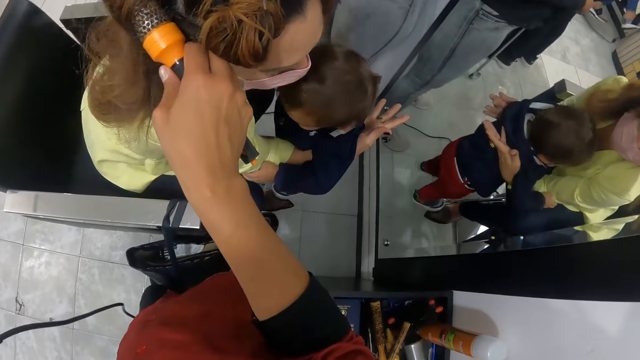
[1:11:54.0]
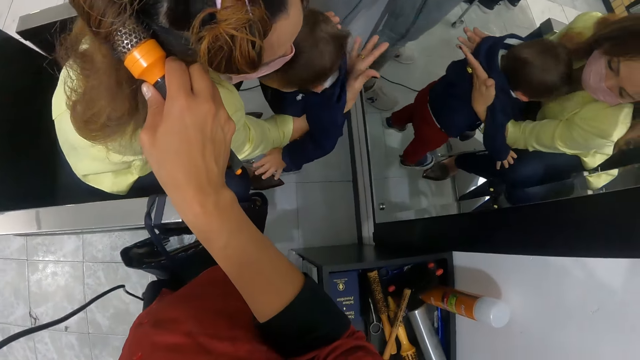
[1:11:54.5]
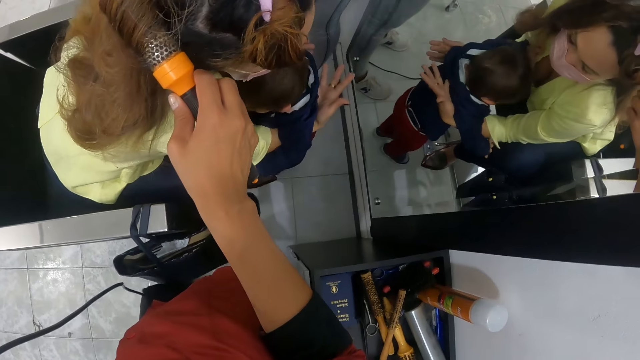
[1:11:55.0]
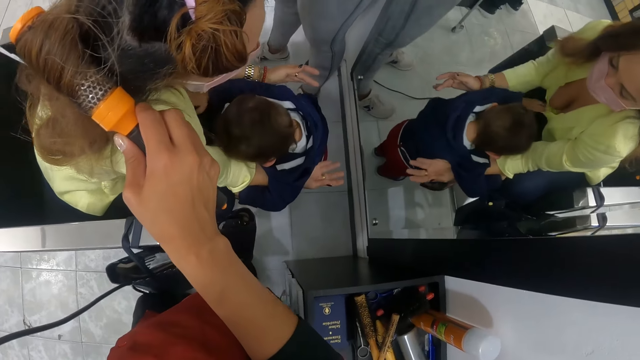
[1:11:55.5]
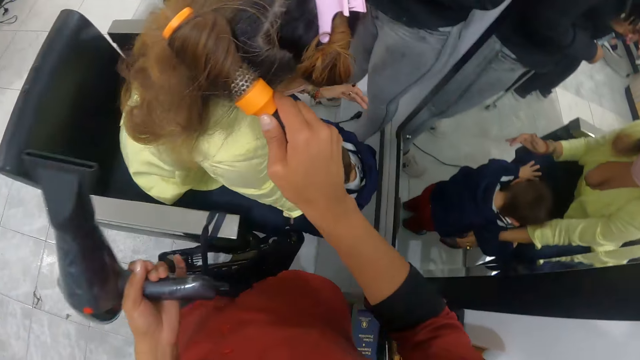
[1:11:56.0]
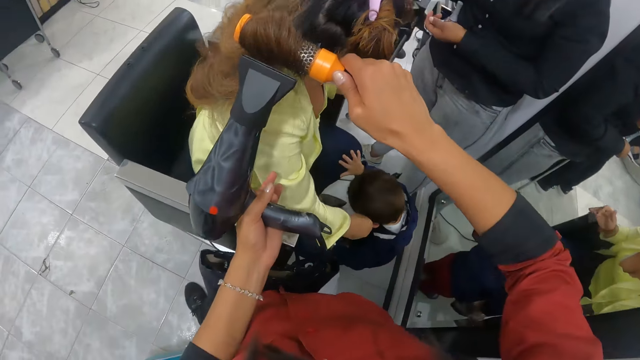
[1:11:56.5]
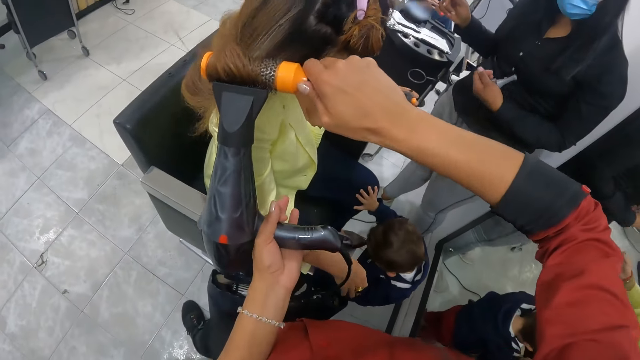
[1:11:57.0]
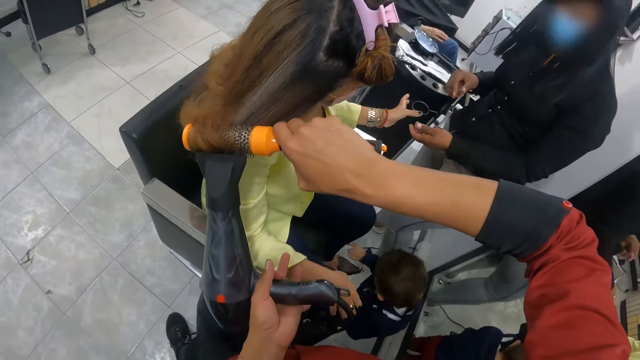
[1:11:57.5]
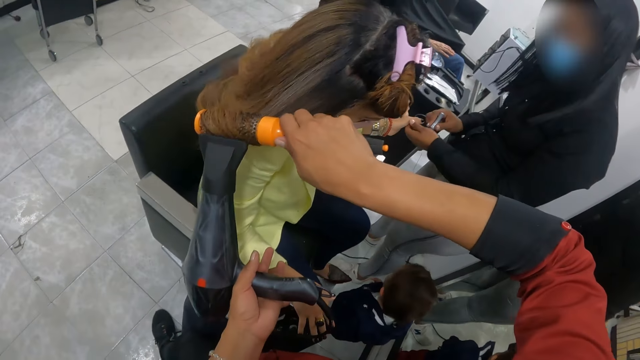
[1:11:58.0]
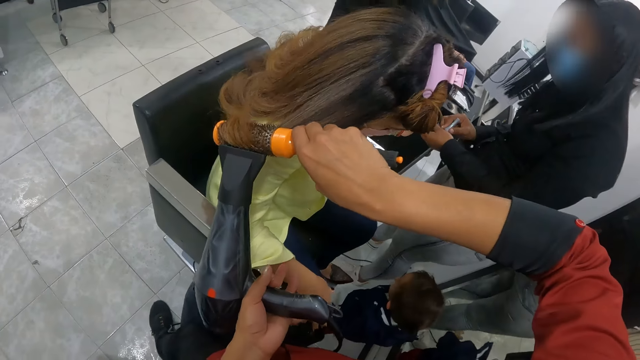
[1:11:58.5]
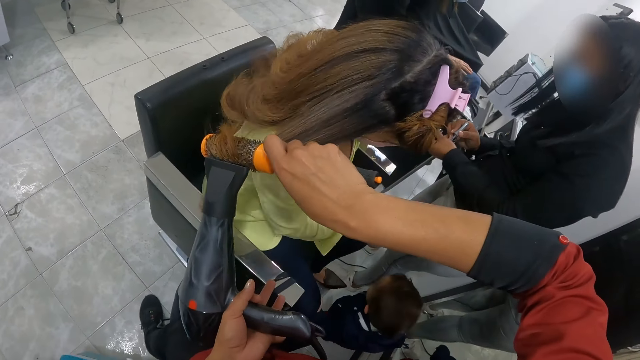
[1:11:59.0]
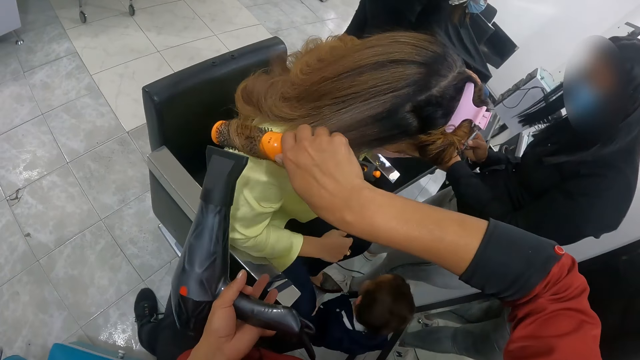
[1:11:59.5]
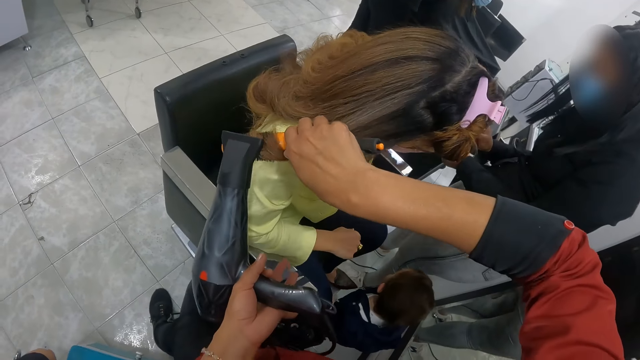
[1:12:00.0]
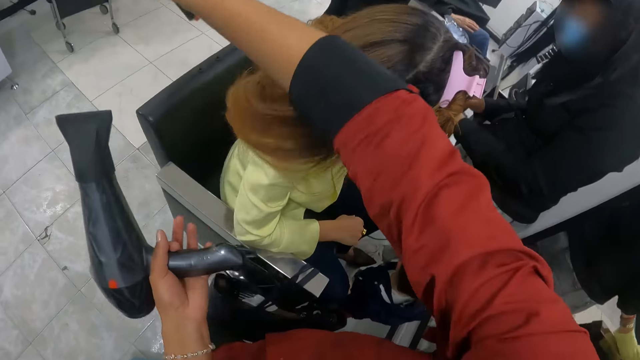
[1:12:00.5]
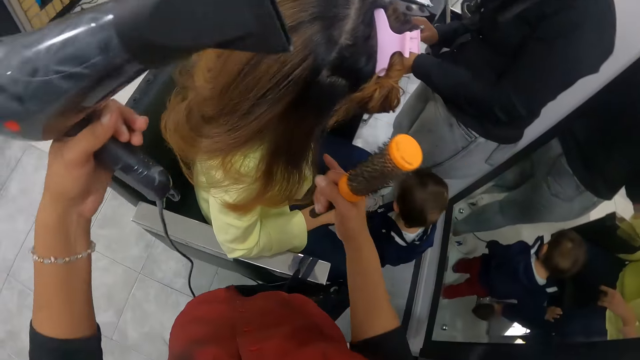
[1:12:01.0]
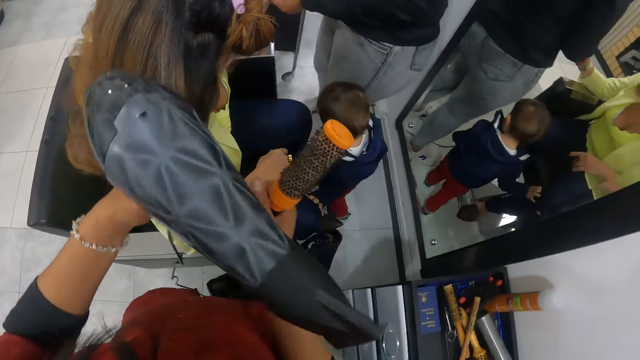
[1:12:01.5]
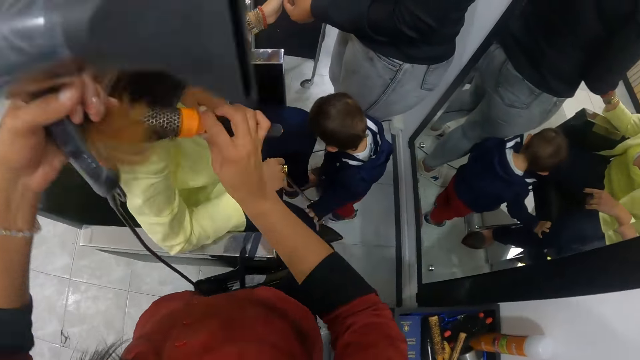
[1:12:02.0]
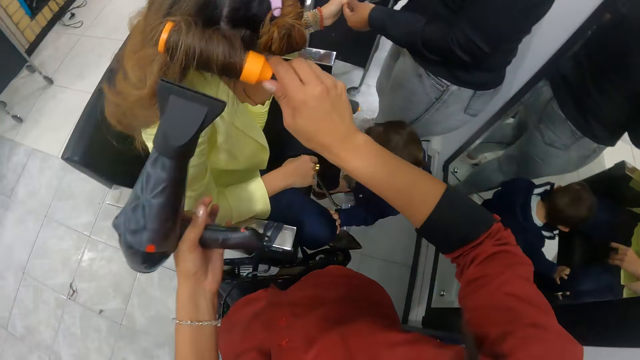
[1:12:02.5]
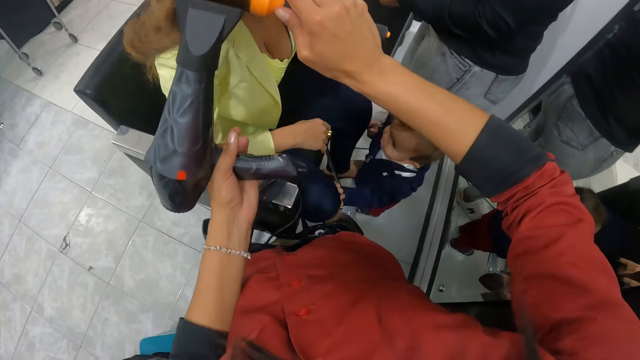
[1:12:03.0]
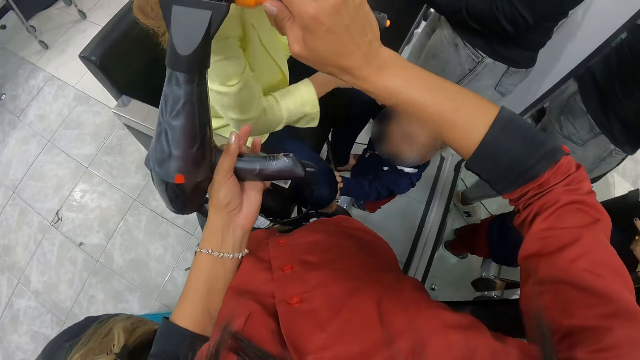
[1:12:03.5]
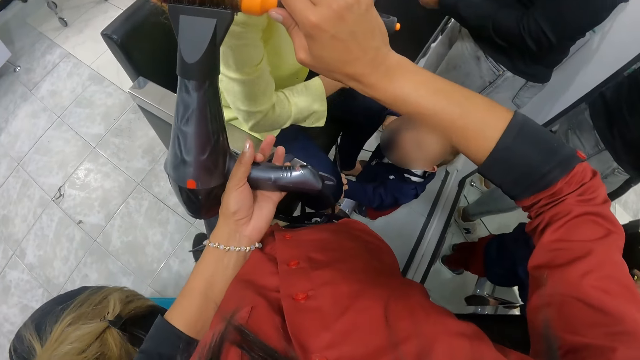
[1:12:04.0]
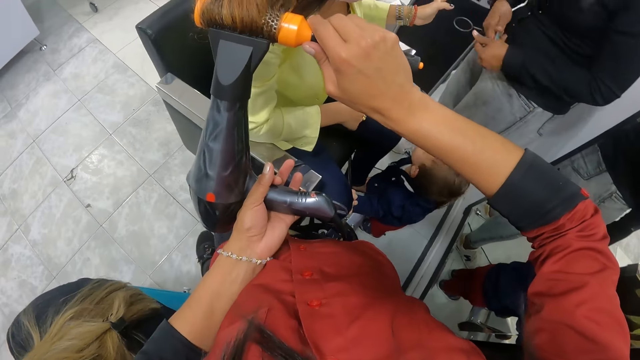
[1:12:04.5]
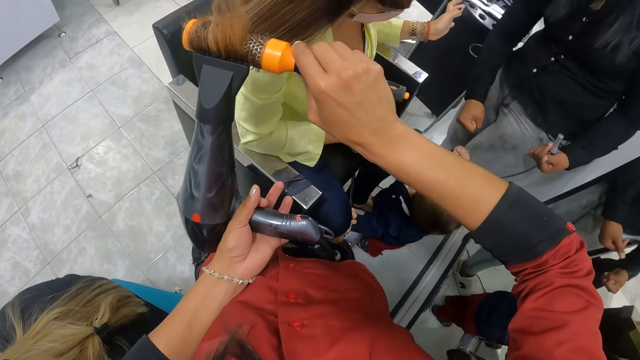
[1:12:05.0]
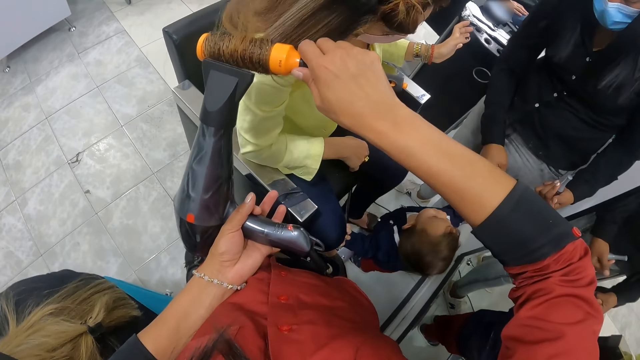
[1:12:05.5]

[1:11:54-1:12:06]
A woman drops a baby on the floor with her hands. The camera wearer straightens another woman's hair with the hair brush straightener in her right hand. She dries the other woman with the hair dryer in her left hand. The first woman holds the other woman's left hand with her left hand. The first woman removes the nail polish brush from the nail polish in her left hand with her right hand. The camera wearer removes the hair straightener brush from the other woman's hair with her right hand. She picks the other woman's hair with her right hand. She holds the other woman's hair in her right hand with her left hand. She places the hair brush straightener in her right hand on the other woman's hair with her left hand. She rolls the other woman's hair on the hair brush straightener in her right hand with her right hand. She dries the other woman with the hair dryer in her left hand. She straightens the other woman's hair with the hair brush straightener in her right hand.

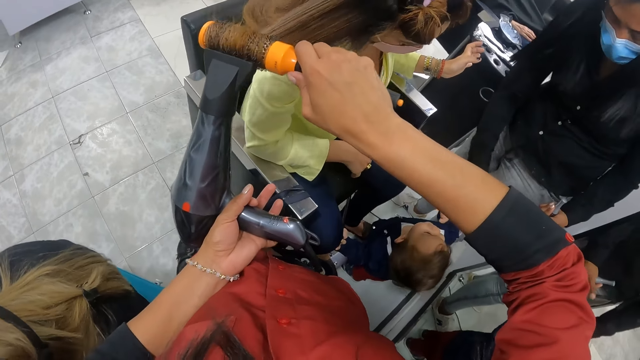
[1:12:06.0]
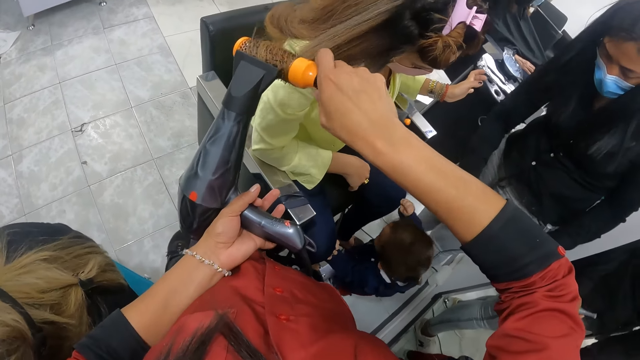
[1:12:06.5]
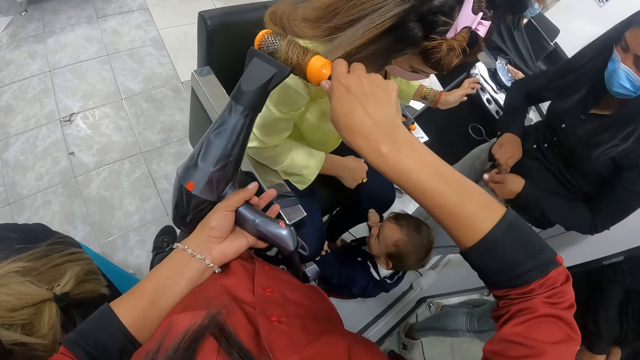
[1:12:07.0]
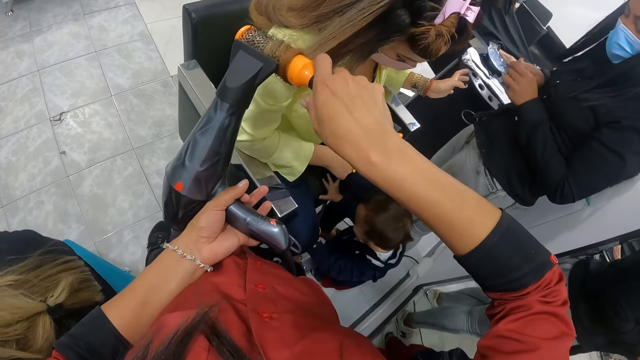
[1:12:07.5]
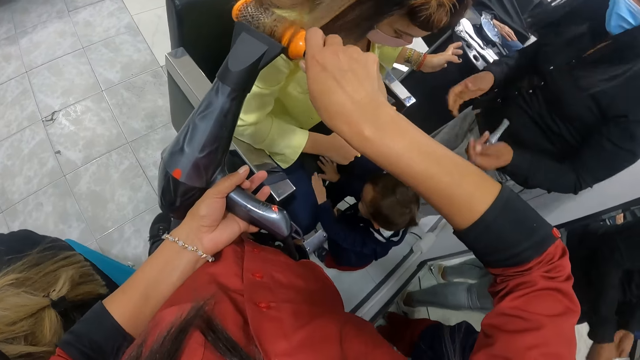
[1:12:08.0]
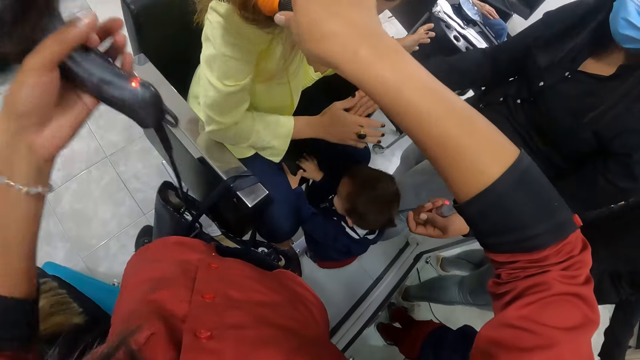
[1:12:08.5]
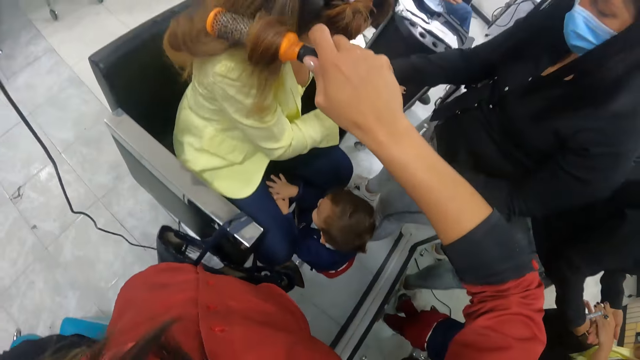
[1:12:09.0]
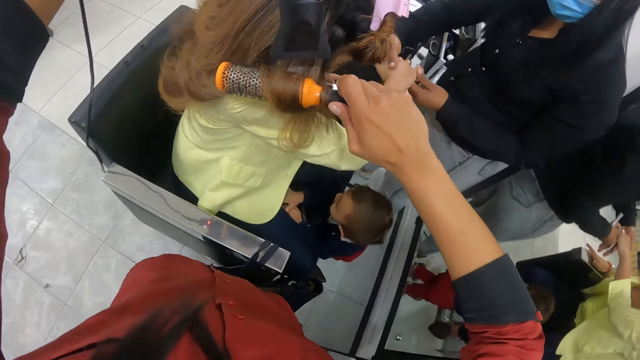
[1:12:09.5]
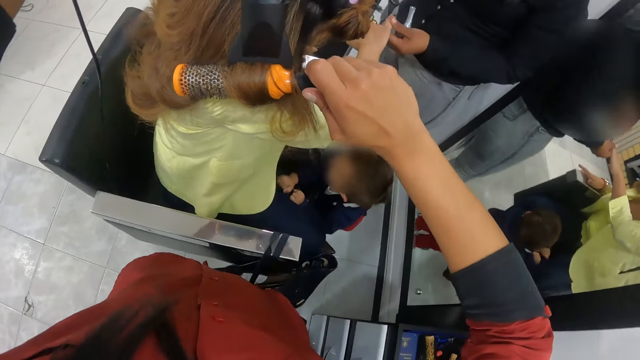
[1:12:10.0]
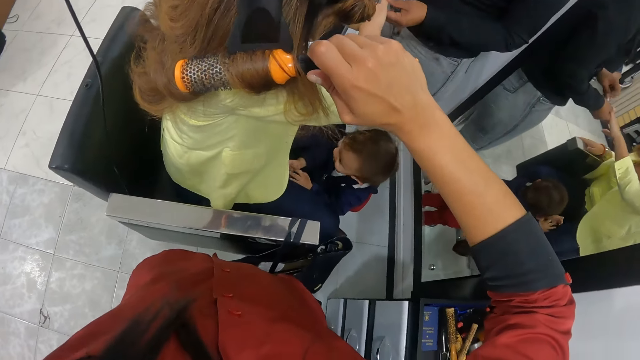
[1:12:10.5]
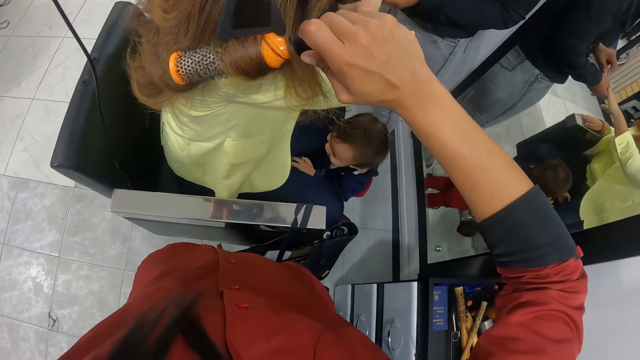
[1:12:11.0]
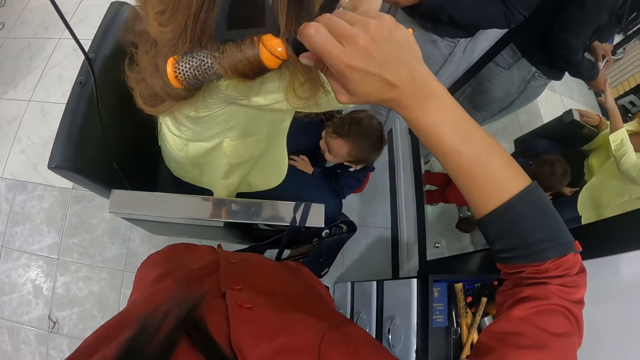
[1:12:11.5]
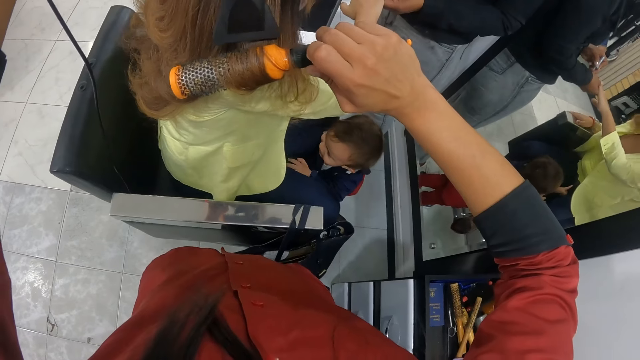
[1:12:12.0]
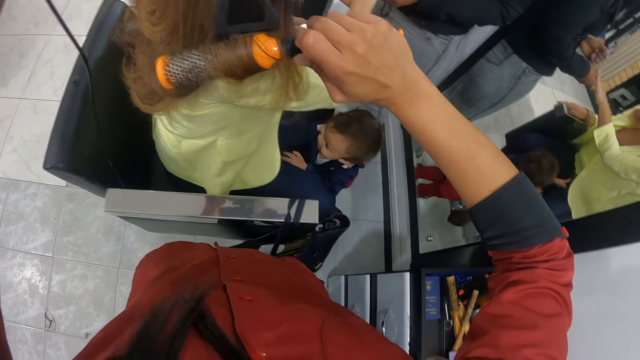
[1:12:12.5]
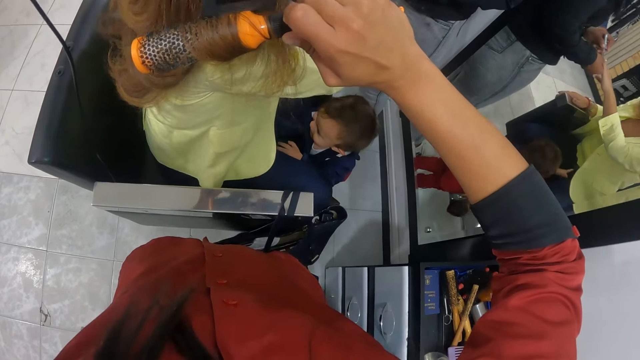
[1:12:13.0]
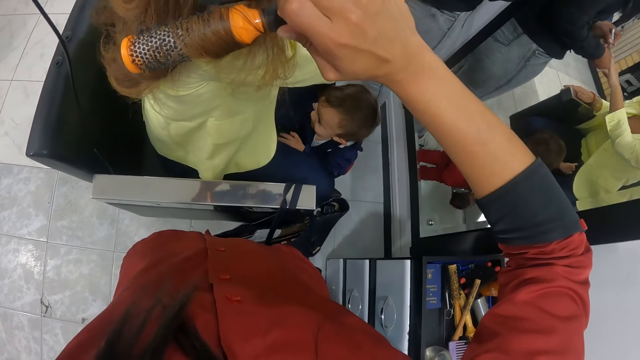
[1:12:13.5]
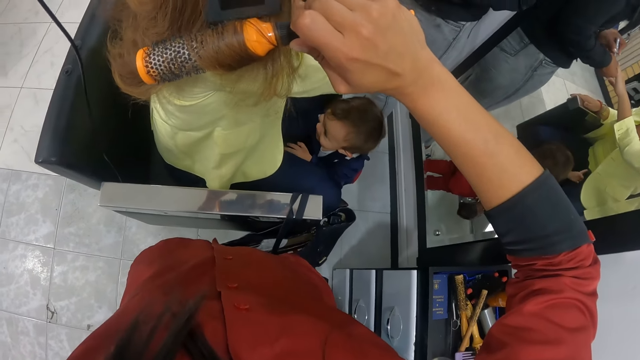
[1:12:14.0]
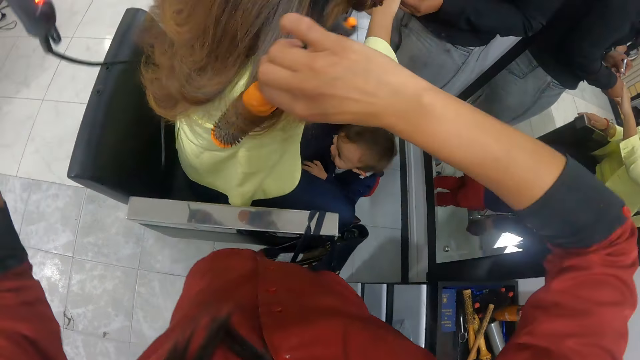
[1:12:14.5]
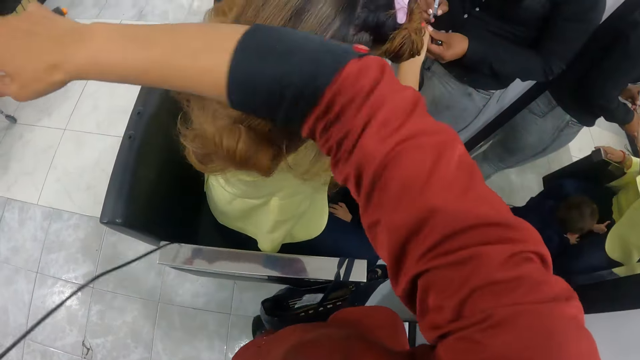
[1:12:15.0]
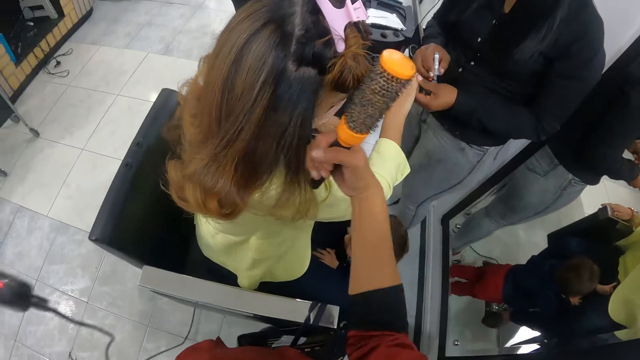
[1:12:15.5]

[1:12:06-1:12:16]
The camera wearer rolls the woman's hair with the hair brush straightener in her right hand. Another woman holds the first woman's right hand with her left hand. The camera wearer dries the first woman with the hair dryer in her left hand. The other woman opens the nail polish in her left hand with her right hand, removes the nail polish brush from the nail polish in her left hand with her right hand, and paints the first woman's right hand with the nail polish brush in her right hand. The camera wearer removes the hair straightener brush from the first woman's hair with her right hand.
